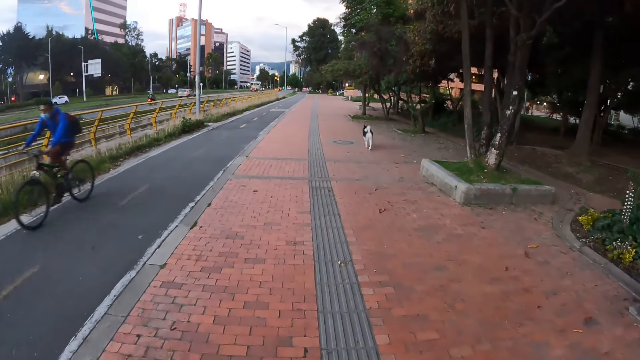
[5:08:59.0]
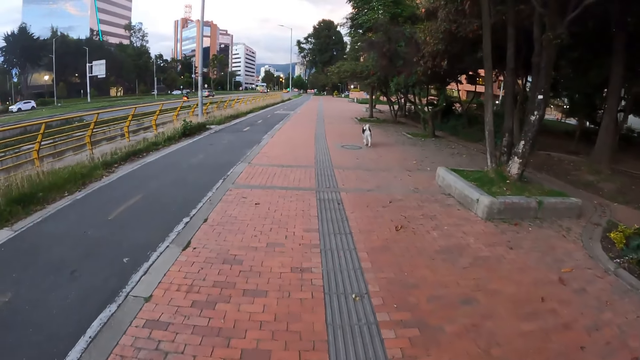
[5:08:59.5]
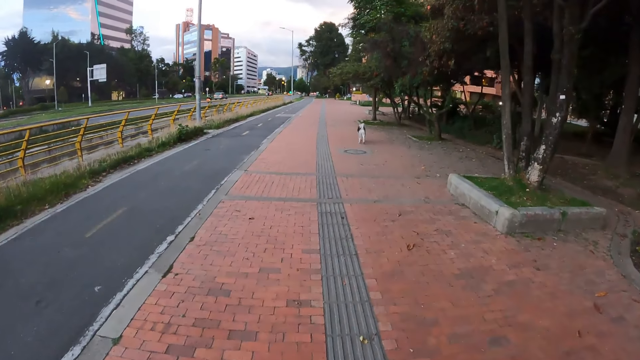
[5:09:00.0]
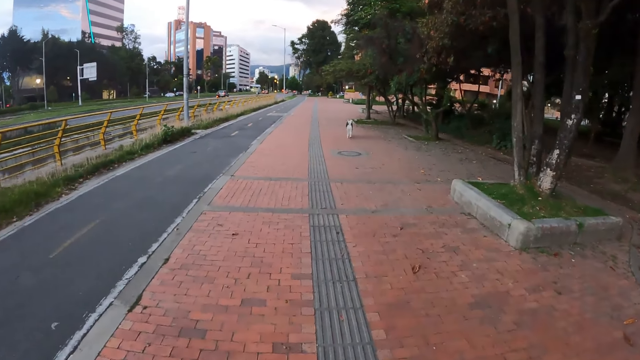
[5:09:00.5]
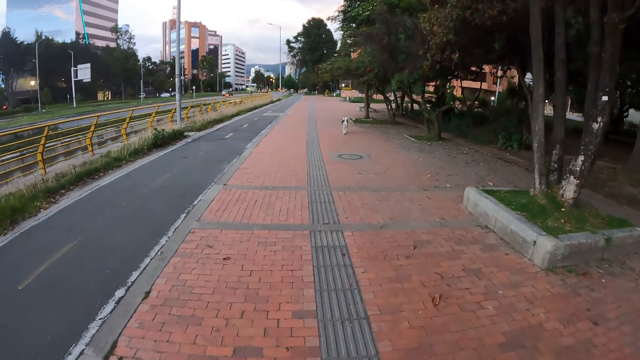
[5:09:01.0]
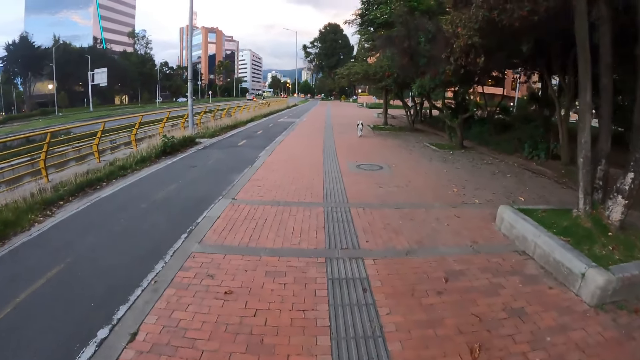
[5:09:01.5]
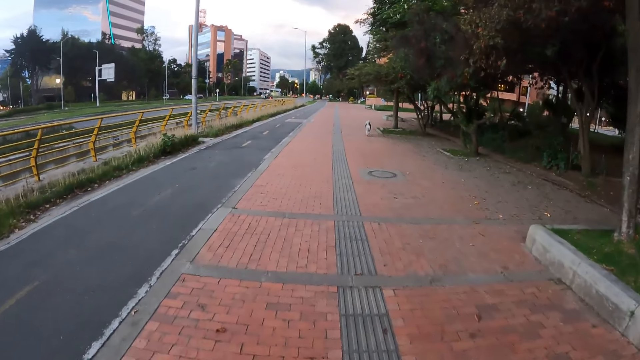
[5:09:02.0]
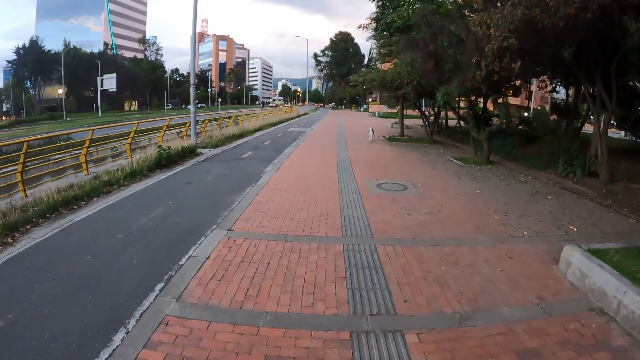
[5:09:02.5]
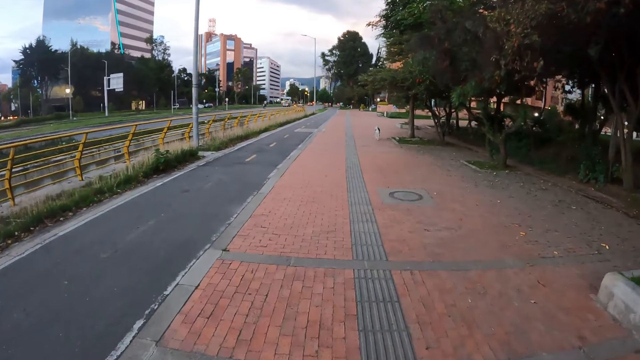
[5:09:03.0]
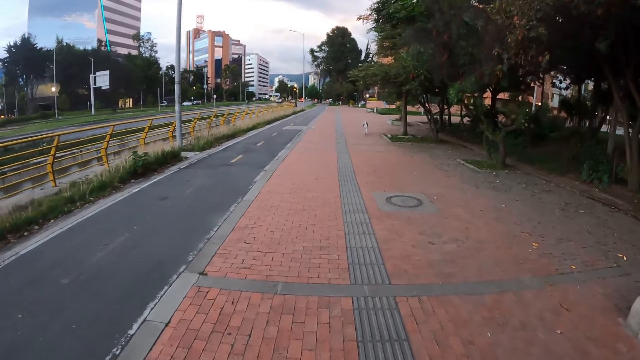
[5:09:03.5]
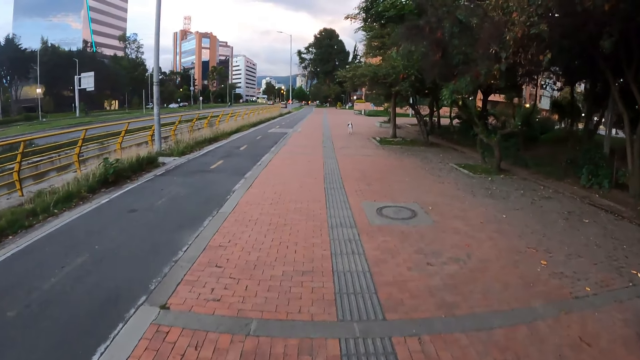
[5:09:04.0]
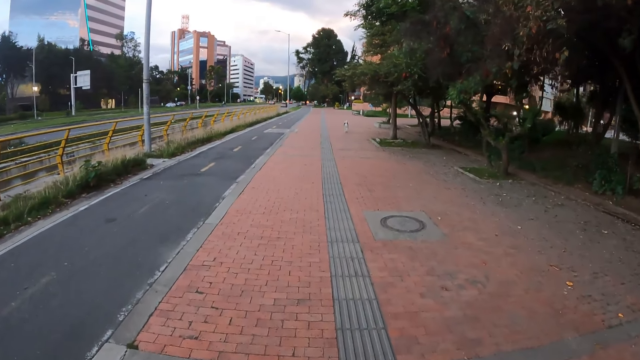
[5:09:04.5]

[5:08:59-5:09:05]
A man on a bicycle rides past the camera wearer.

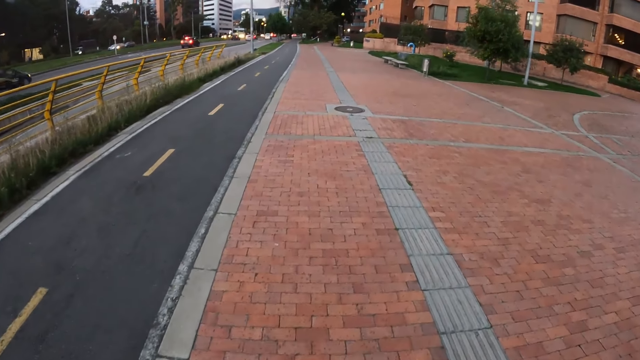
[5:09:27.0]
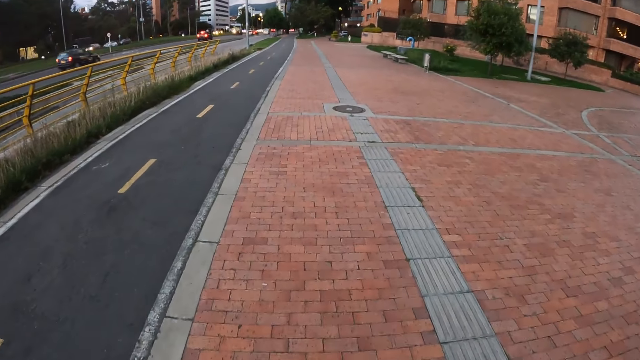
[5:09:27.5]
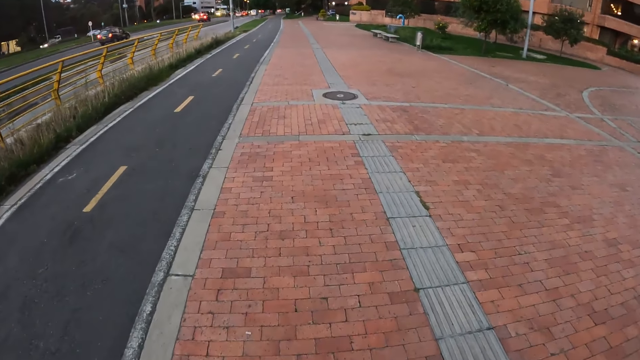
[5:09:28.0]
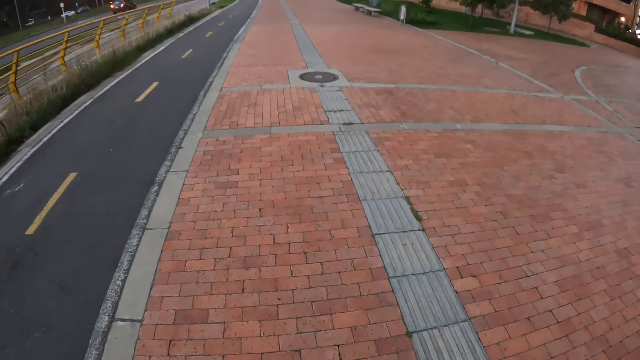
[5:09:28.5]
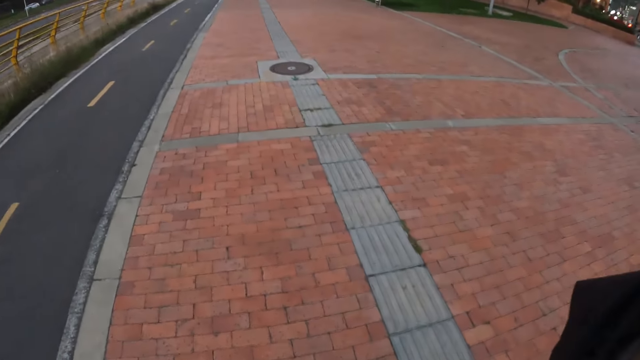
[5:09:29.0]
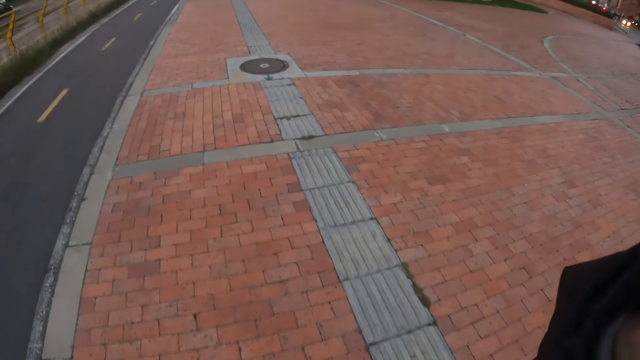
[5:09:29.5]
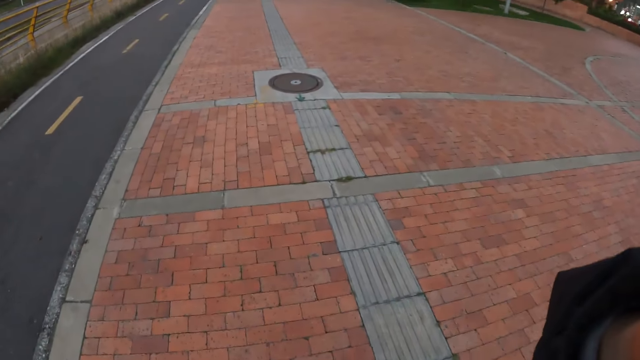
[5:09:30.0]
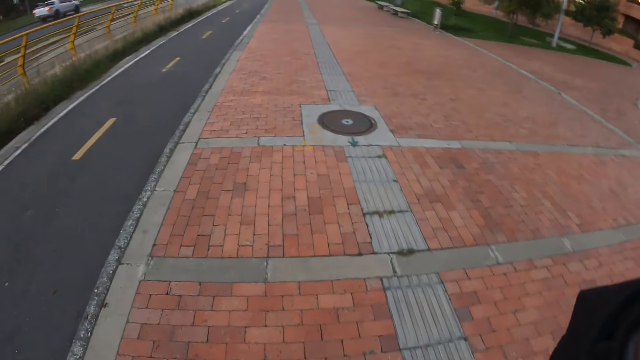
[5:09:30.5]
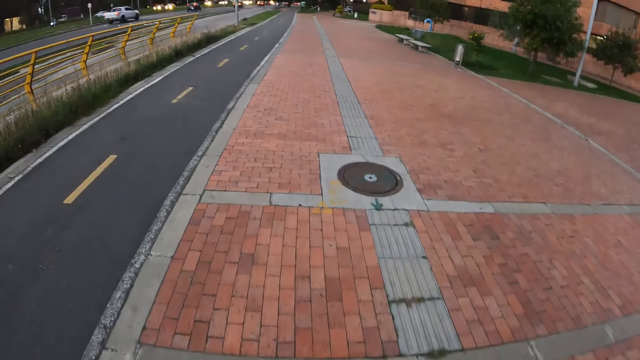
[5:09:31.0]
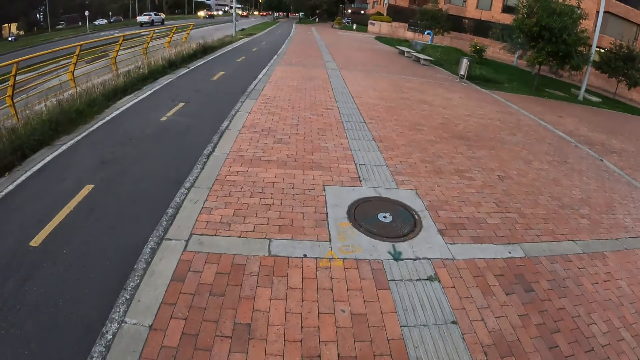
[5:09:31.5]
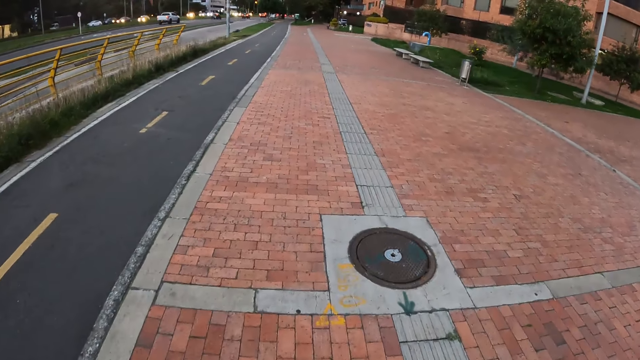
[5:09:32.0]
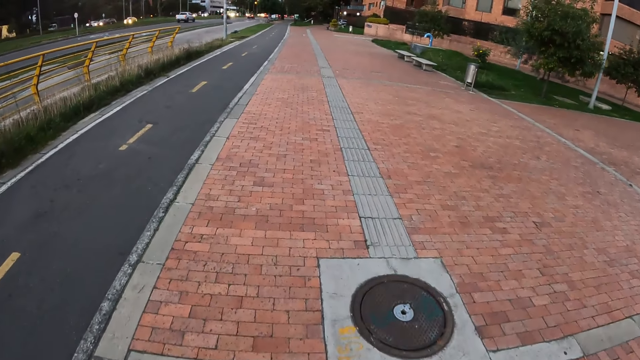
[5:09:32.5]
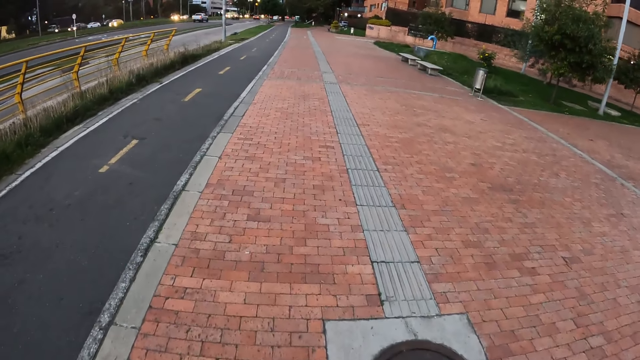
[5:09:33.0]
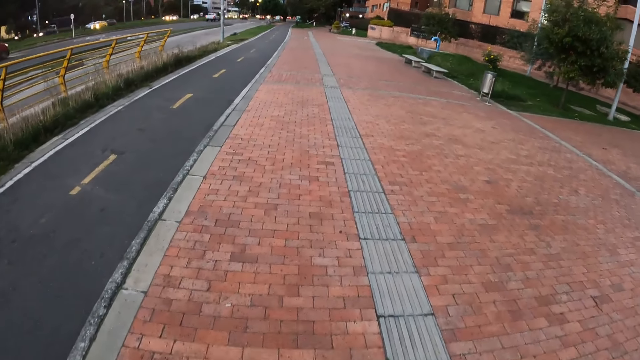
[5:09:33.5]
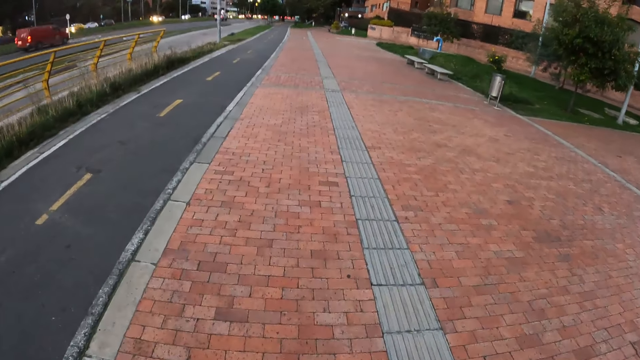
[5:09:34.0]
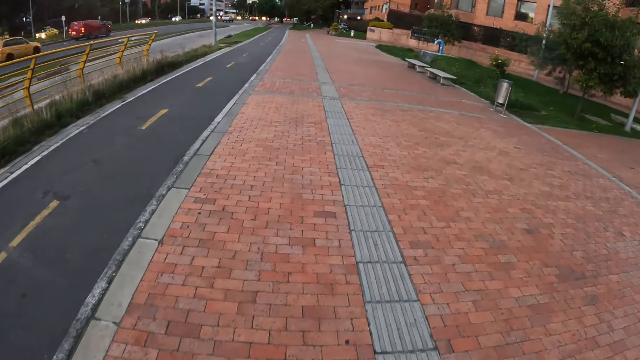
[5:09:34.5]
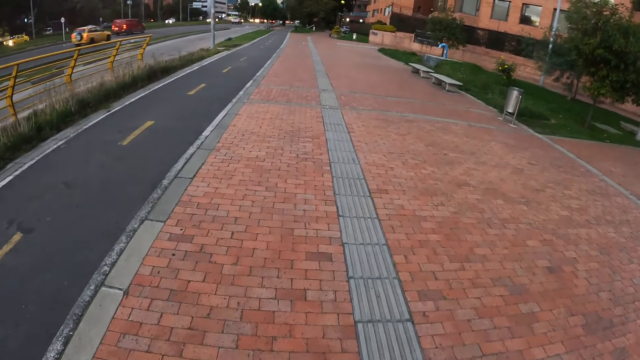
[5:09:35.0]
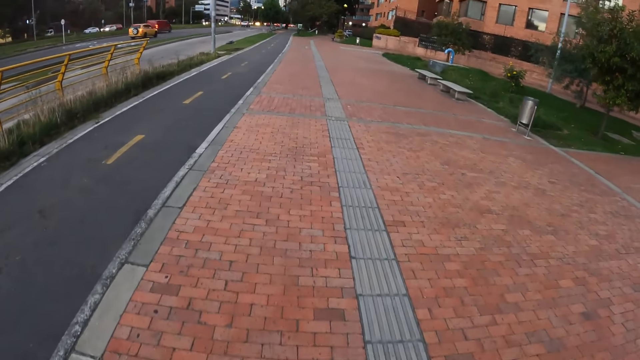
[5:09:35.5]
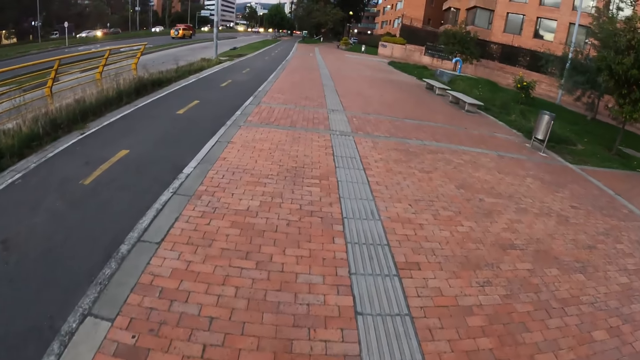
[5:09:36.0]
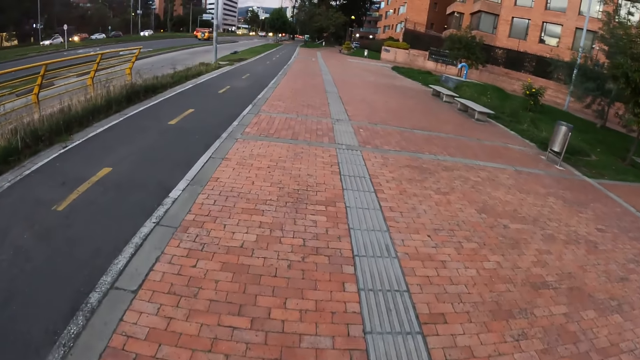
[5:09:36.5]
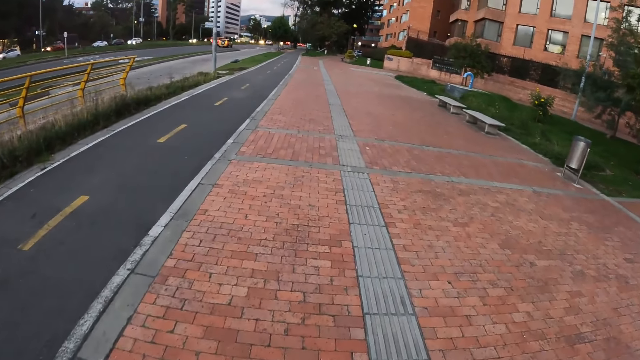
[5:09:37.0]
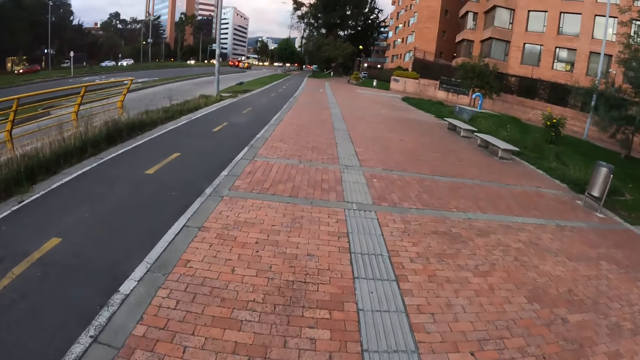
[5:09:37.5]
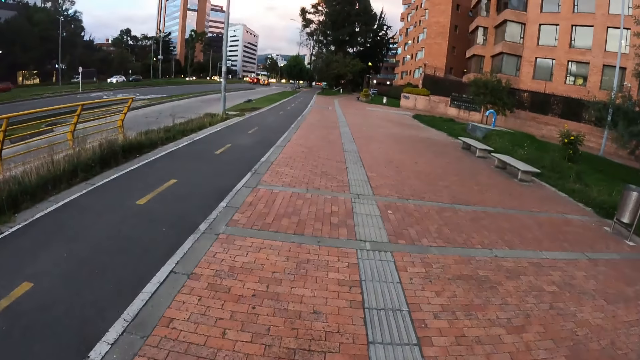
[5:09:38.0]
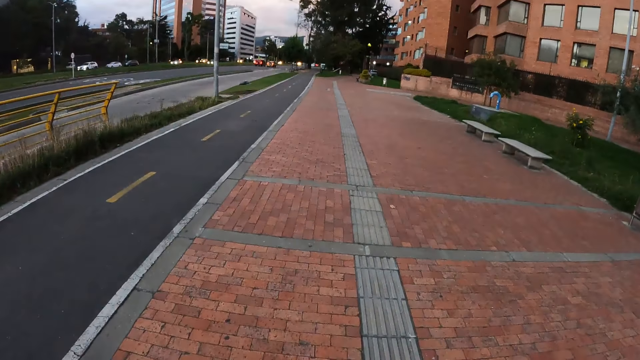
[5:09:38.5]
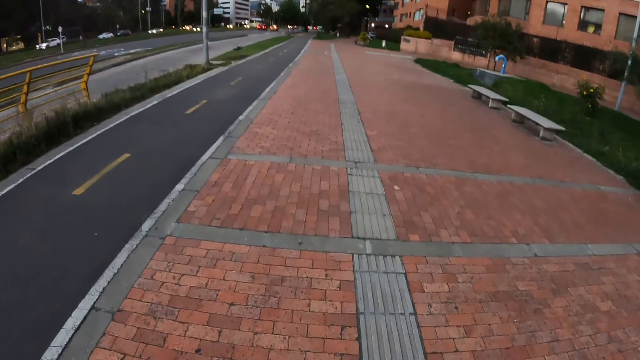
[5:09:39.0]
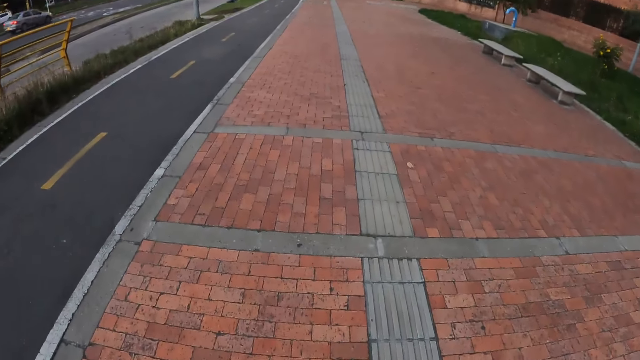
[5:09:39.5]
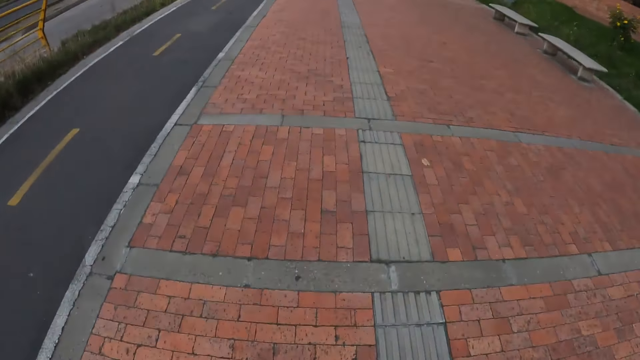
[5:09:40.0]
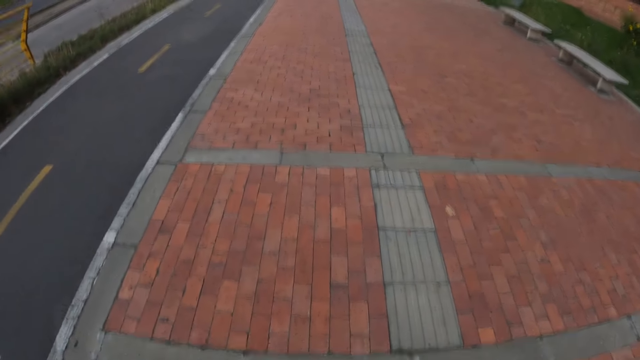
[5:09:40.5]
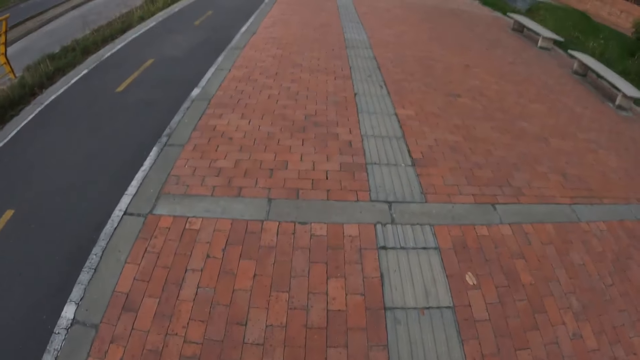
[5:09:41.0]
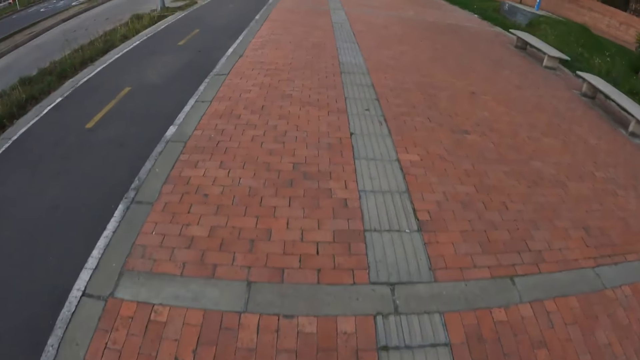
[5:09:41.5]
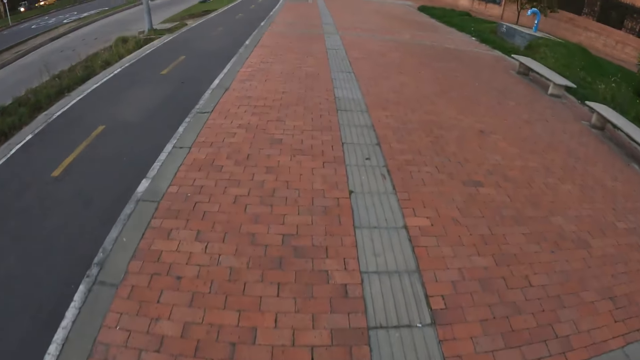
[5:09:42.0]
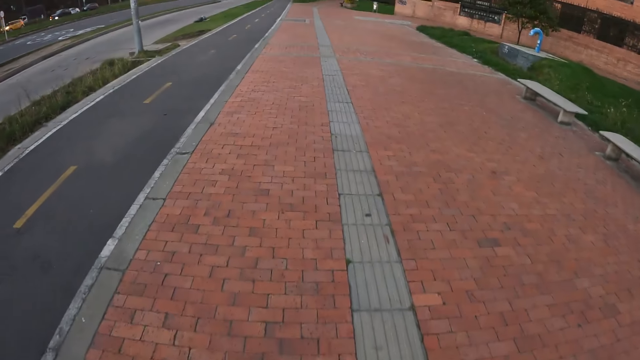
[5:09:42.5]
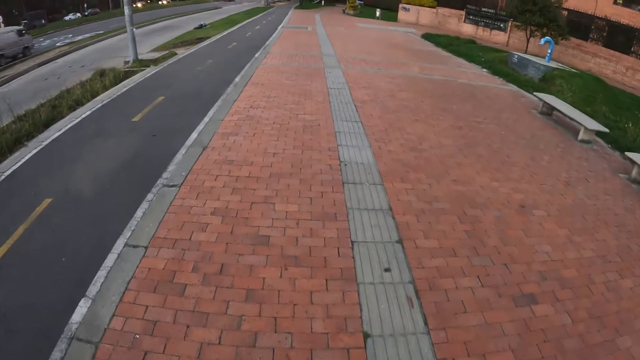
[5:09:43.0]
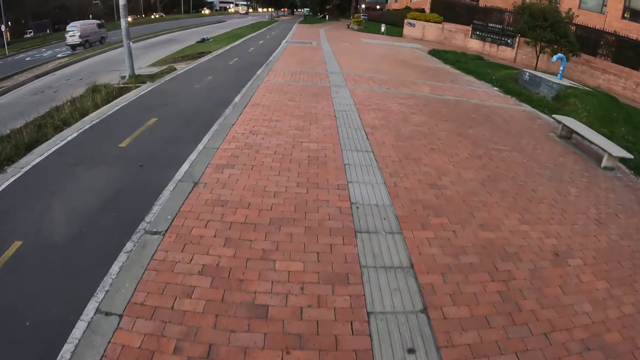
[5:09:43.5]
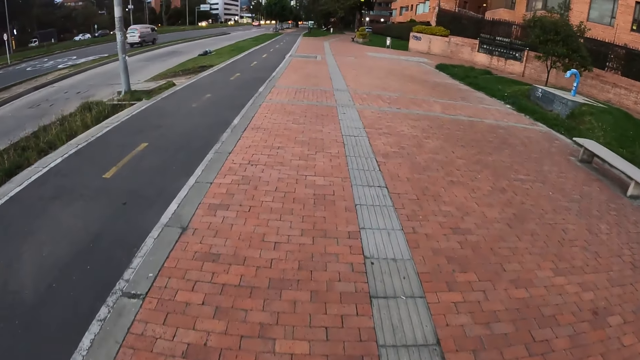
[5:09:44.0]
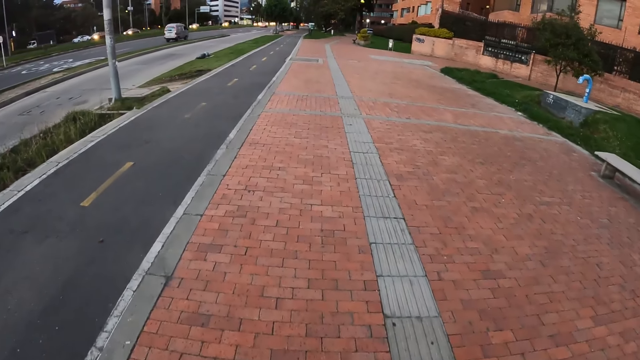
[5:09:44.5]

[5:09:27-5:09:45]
The camera wearer scratches his head with his right hand.
